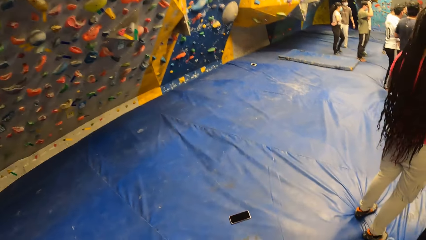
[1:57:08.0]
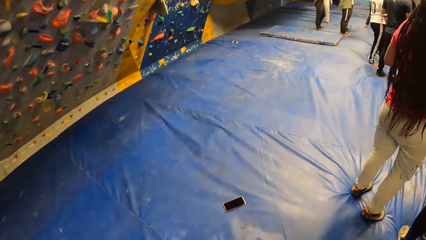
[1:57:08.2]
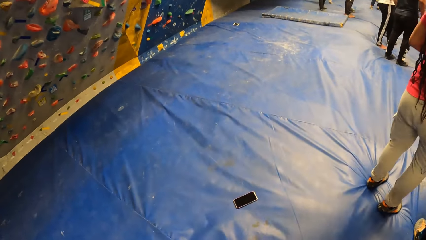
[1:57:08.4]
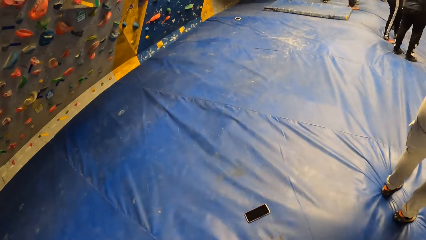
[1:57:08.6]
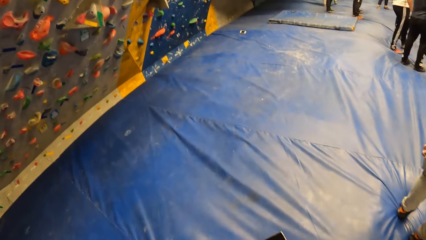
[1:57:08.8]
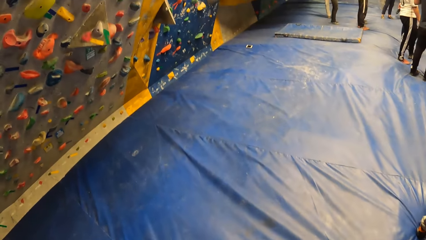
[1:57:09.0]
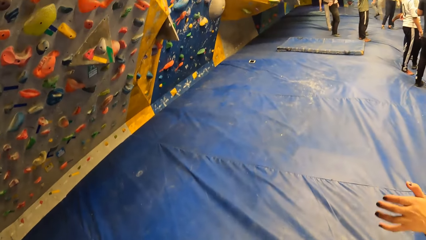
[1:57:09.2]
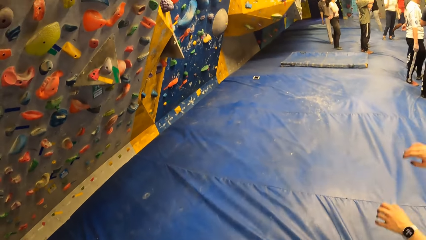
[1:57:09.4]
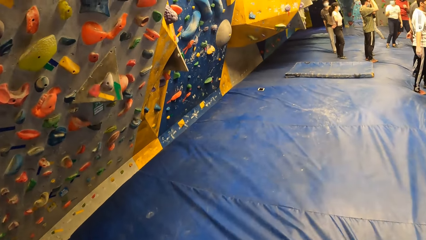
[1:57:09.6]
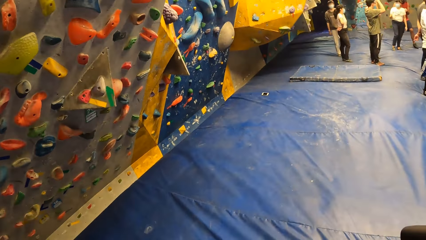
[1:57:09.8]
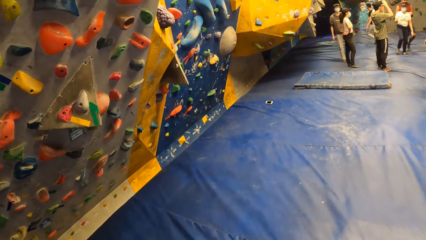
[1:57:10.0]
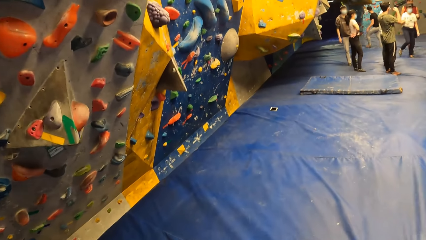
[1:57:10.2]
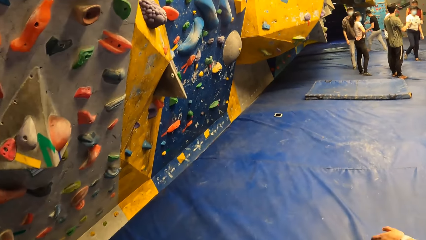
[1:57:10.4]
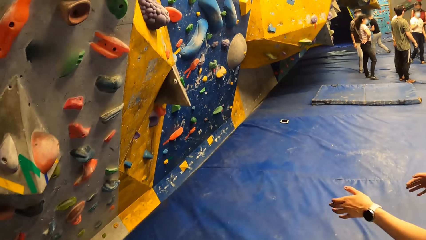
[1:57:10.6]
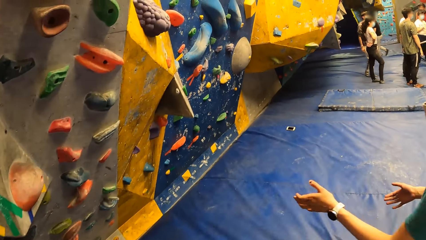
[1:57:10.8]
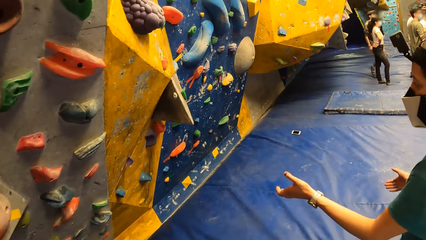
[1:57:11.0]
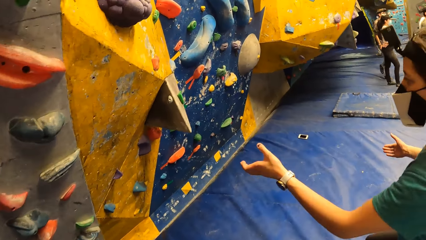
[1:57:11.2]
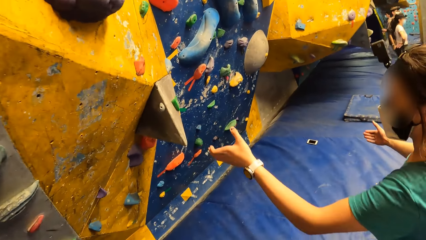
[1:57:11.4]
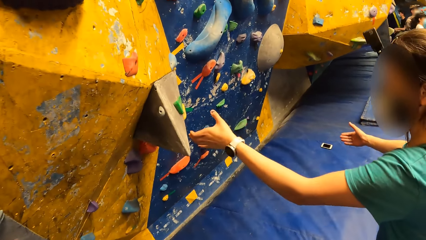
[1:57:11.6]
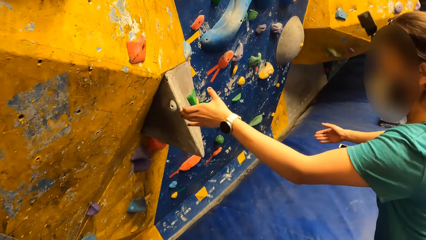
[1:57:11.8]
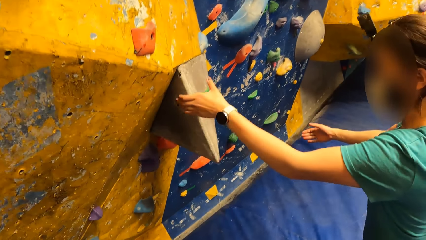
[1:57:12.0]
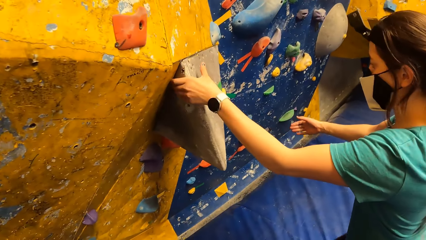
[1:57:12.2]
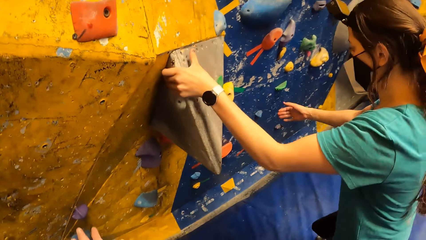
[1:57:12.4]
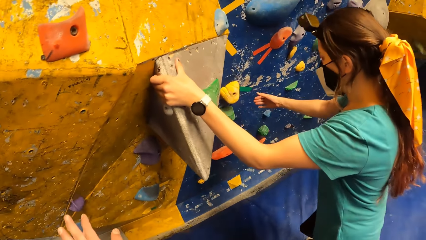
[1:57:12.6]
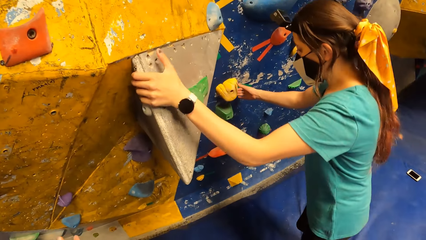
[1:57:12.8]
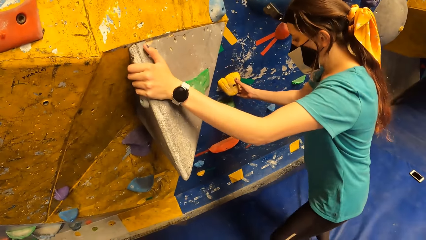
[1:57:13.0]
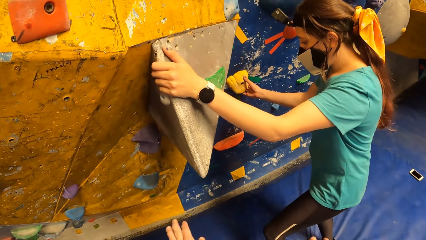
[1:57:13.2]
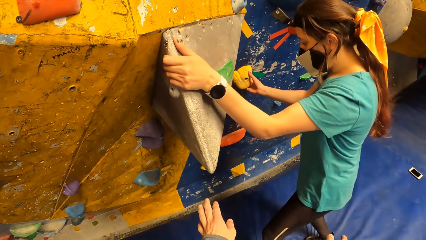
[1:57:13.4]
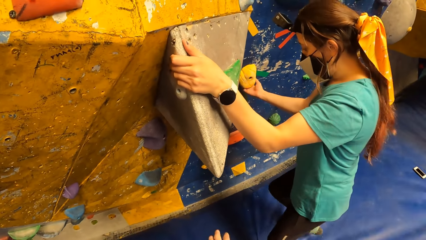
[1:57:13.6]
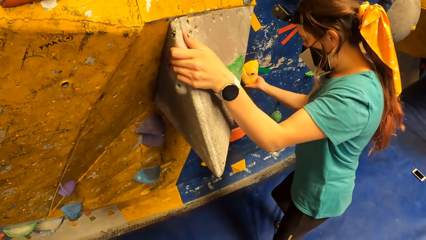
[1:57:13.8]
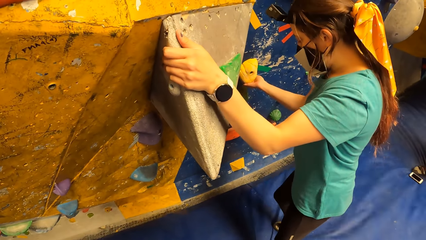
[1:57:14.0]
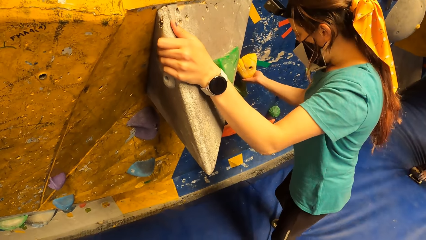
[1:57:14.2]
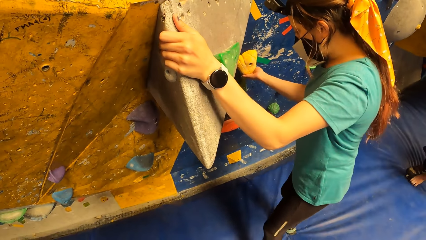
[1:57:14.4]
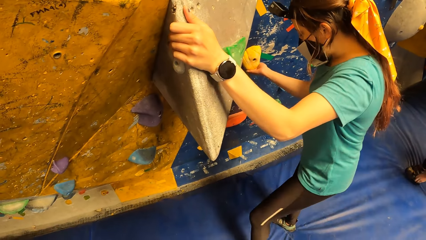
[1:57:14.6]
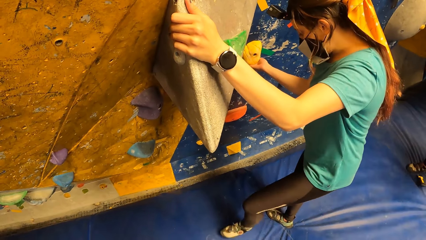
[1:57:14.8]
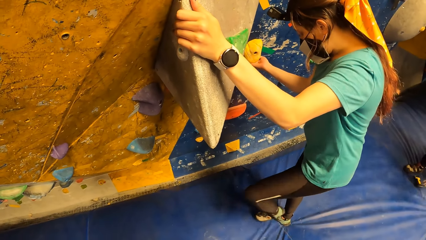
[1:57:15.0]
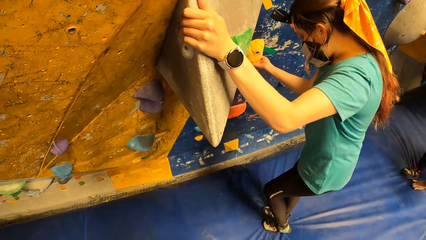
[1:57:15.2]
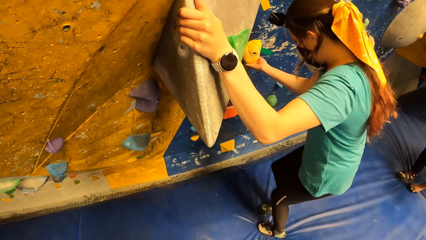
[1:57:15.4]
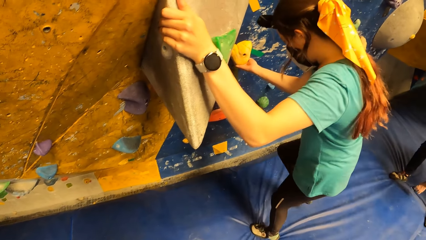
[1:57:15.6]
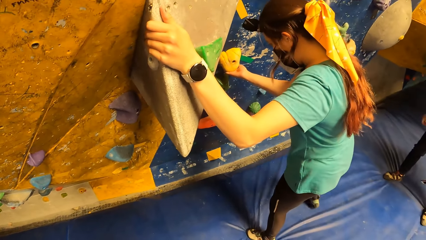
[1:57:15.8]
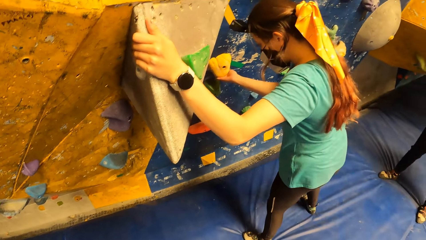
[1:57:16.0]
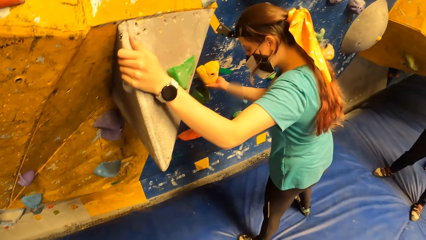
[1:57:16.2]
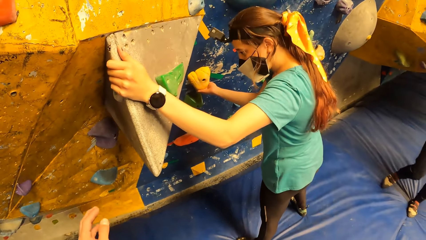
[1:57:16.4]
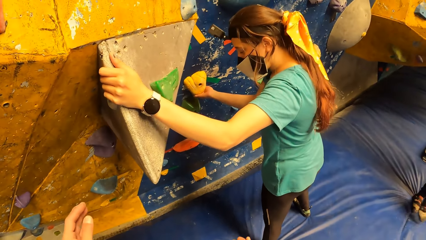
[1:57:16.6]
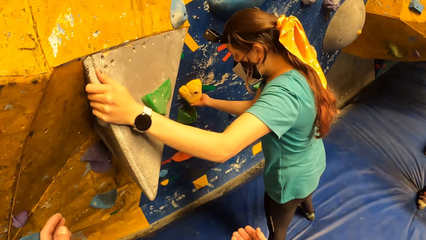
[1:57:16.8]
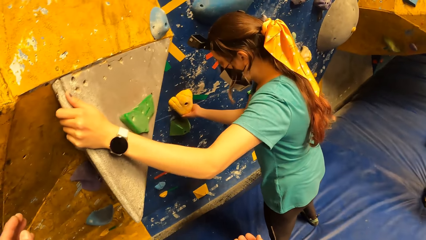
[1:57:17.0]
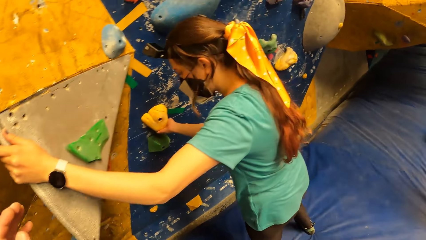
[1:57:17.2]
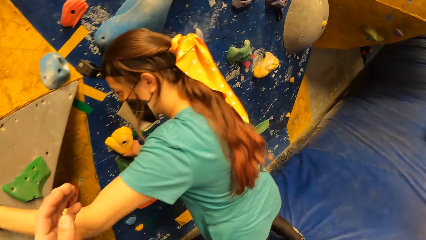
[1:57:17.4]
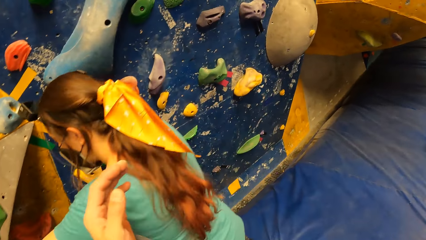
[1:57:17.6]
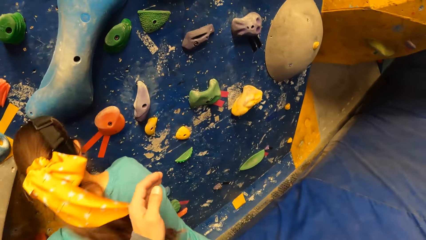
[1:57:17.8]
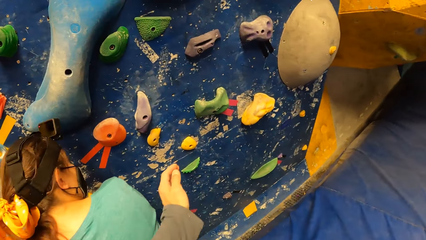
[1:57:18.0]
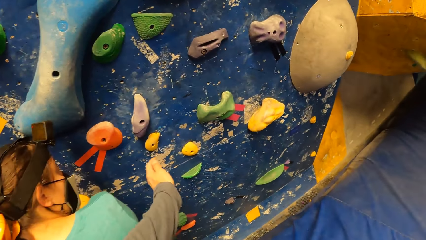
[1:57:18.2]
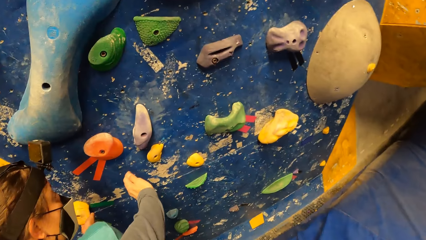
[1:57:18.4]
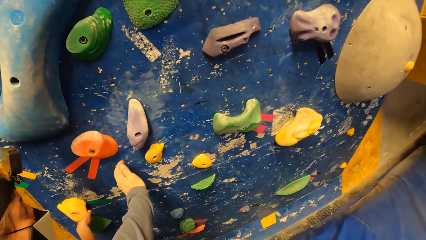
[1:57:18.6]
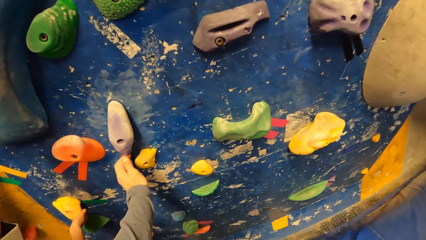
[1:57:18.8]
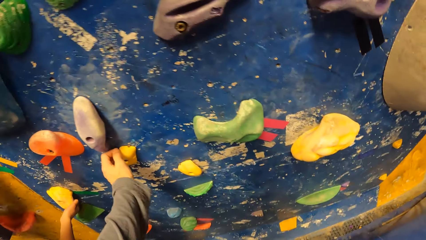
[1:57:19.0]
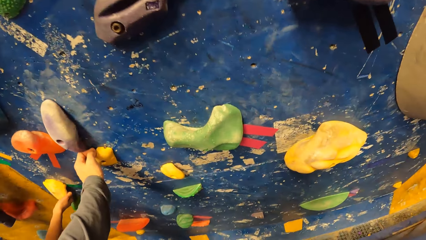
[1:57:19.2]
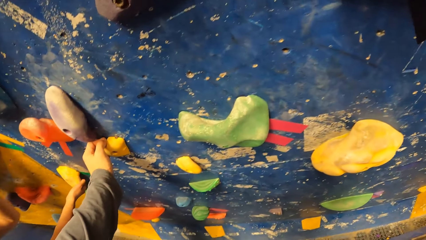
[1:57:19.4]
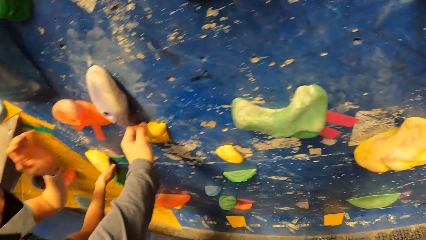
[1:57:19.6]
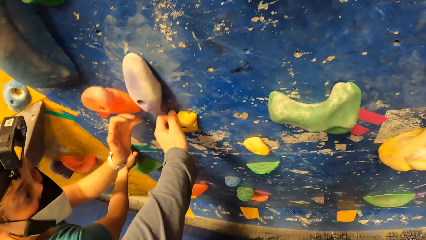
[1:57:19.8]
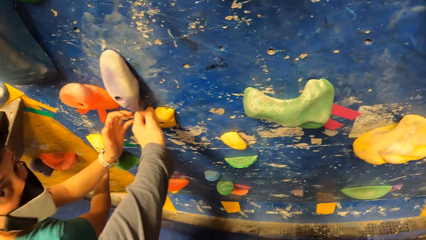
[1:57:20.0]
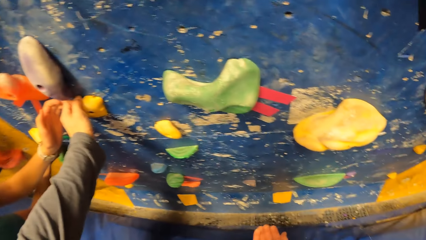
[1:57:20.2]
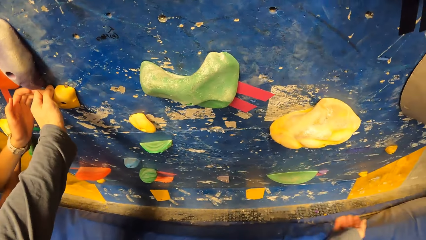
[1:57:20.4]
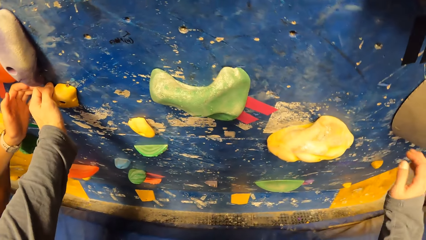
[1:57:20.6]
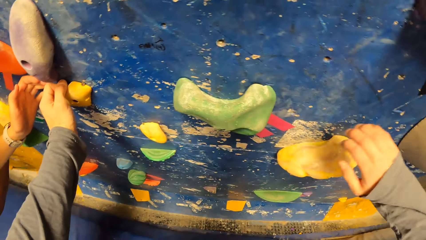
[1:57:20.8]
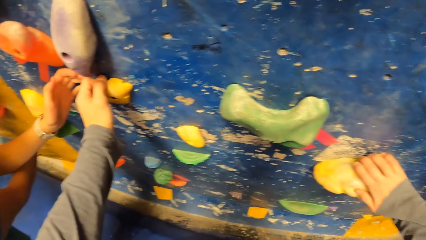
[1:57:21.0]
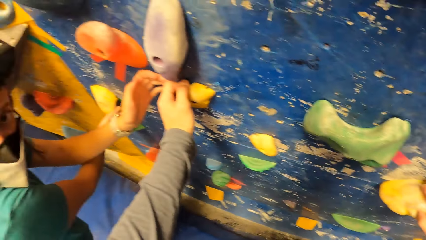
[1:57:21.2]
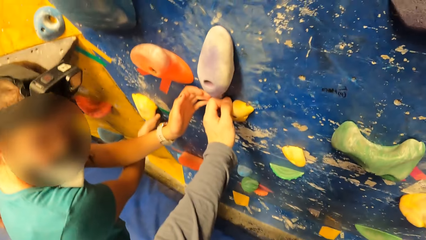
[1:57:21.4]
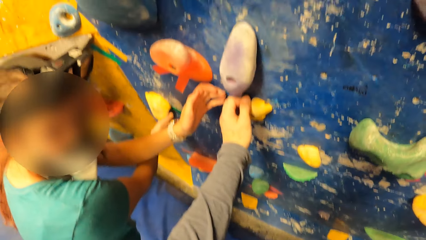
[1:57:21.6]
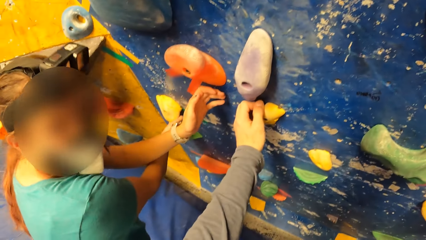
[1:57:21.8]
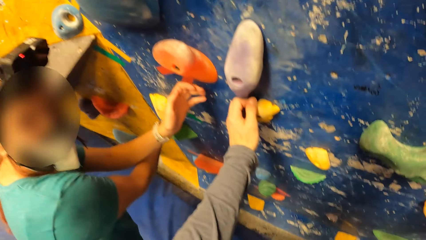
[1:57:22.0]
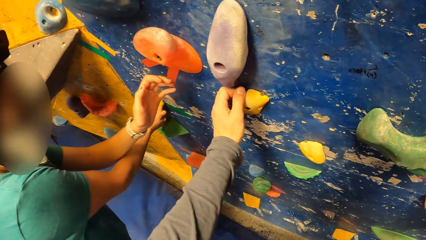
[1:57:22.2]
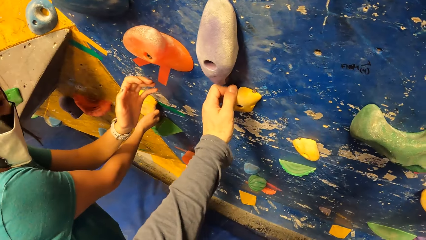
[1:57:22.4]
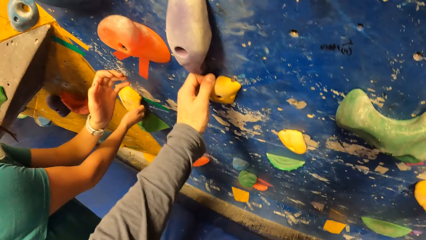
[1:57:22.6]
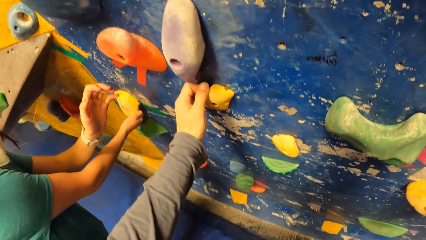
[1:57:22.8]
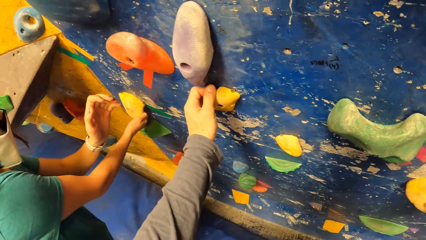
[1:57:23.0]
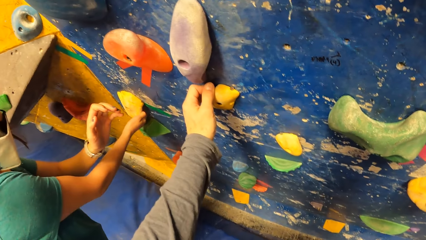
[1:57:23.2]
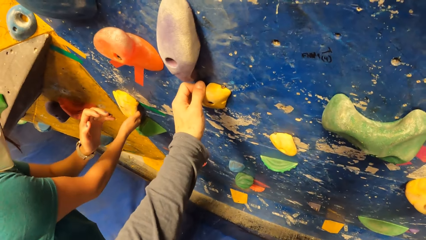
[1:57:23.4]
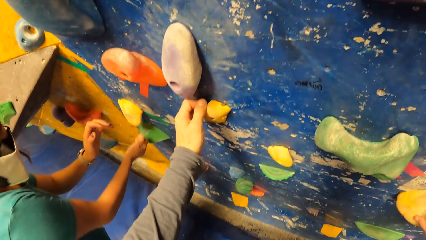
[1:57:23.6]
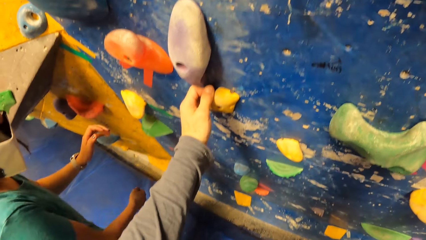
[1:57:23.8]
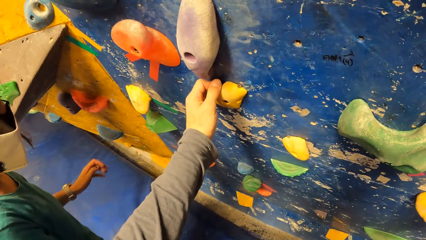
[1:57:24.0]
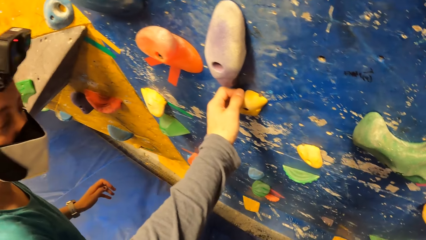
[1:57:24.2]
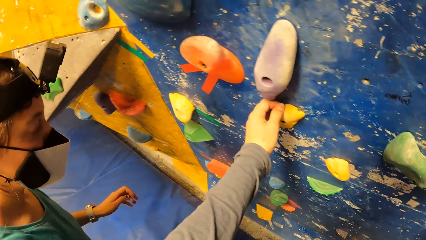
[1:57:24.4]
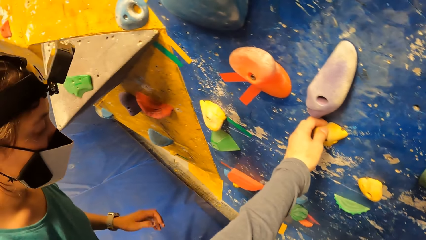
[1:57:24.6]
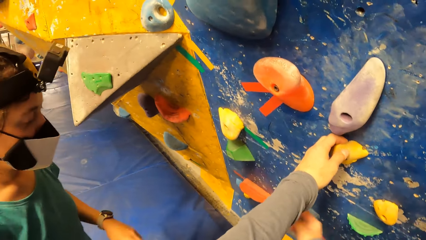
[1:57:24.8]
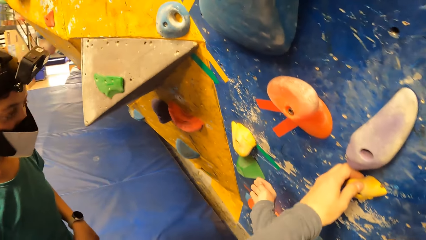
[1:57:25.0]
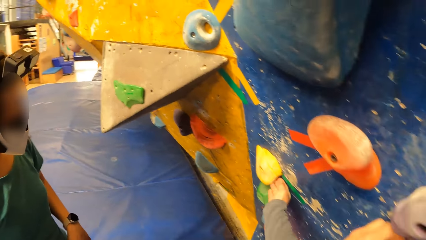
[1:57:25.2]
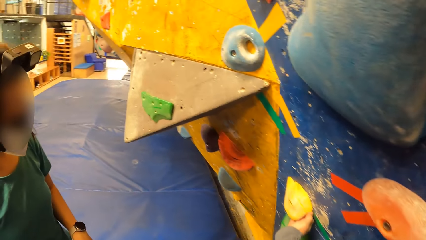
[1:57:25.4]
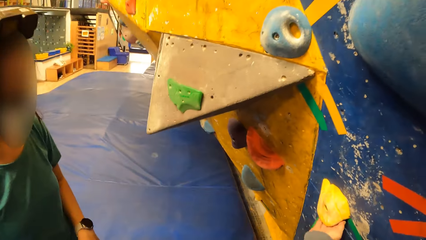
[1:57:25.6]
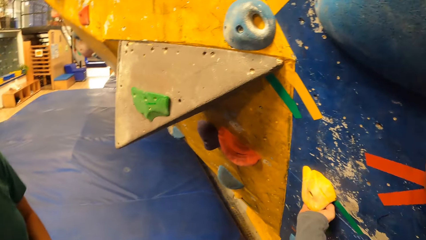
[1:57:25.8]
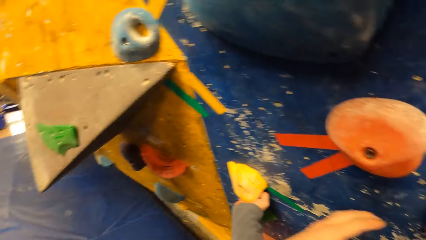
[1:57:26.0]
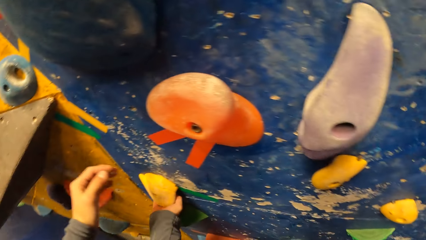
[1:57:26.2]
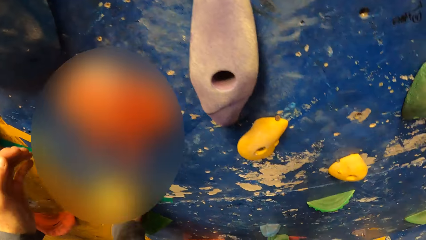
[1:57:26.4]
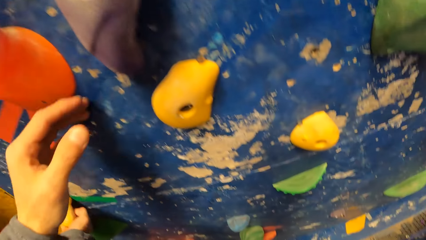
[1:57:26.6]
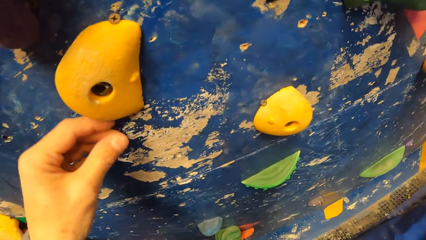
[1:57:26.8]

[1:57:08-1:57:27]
The woman touches a support on the wall with her left hand and touches a rock on the wall with her right hand. The camera wearer looks around a room. He holds a bouldering hold with his left hand. He climbs on the wall. Another woman touches the camera wearer's left hand with her left hand. The camera wearer holds a bouldering hold with his right hand. The other woman interacts with the camera wearer. The camera wearer looks around the room. He touches a bouldering hold with his right hand.
